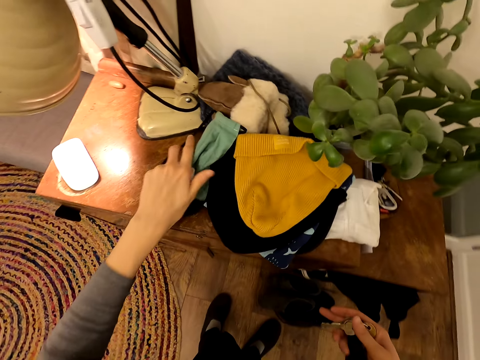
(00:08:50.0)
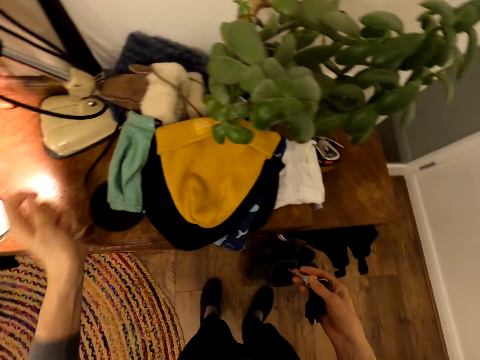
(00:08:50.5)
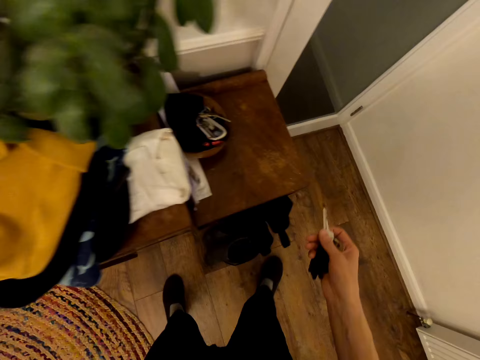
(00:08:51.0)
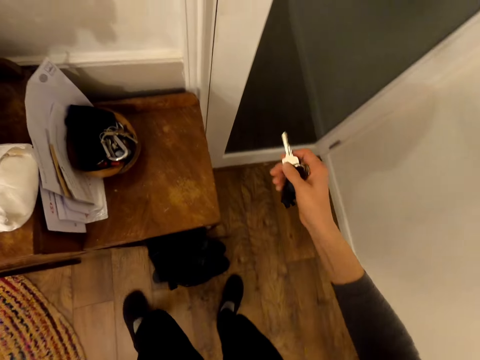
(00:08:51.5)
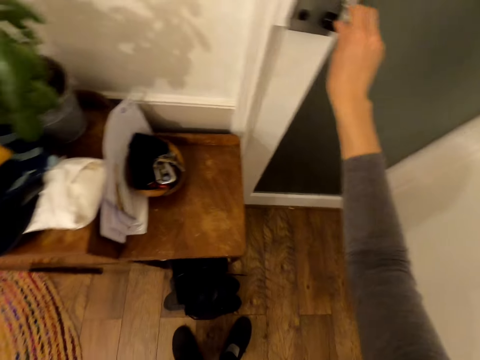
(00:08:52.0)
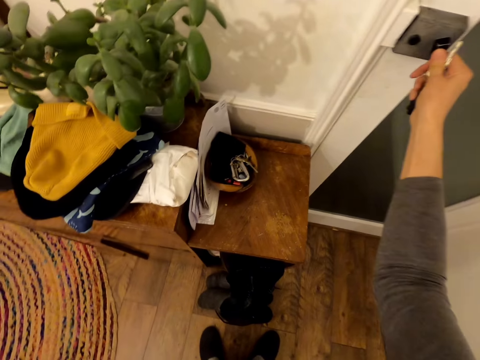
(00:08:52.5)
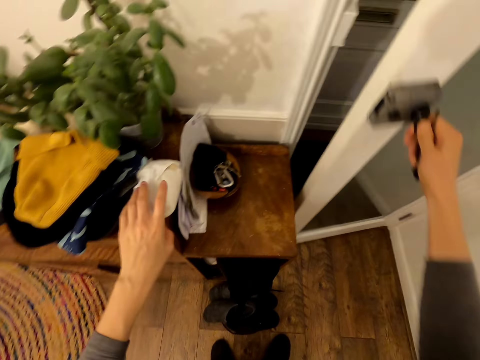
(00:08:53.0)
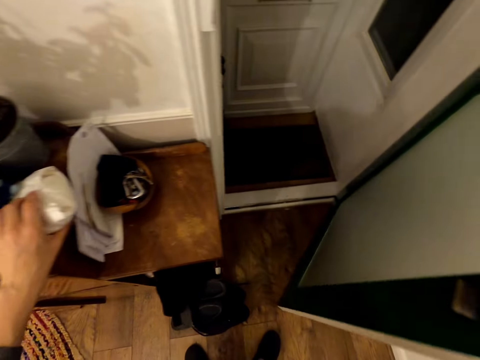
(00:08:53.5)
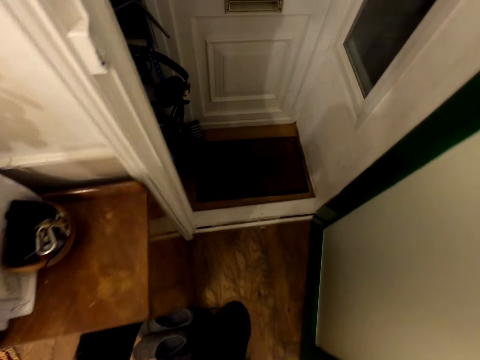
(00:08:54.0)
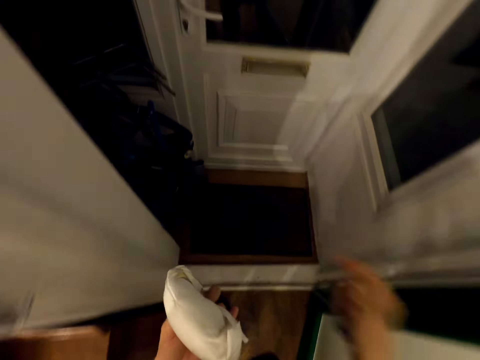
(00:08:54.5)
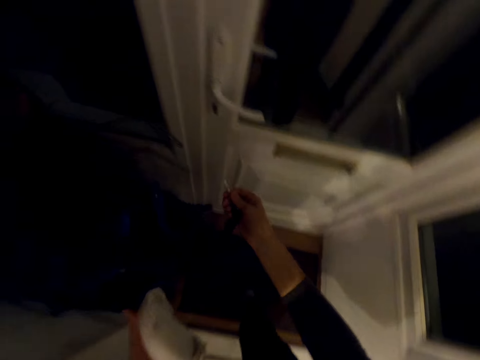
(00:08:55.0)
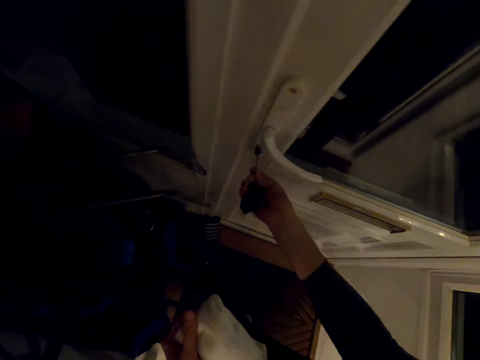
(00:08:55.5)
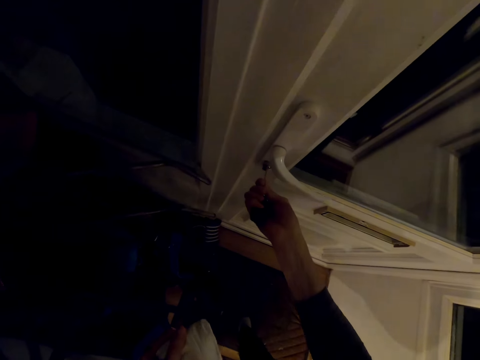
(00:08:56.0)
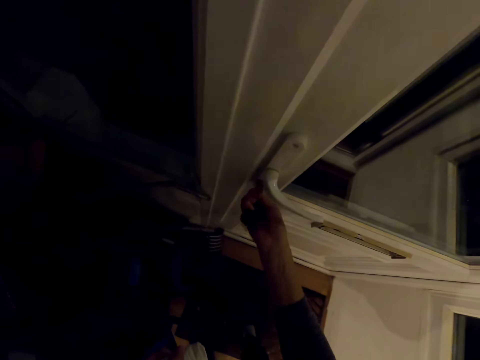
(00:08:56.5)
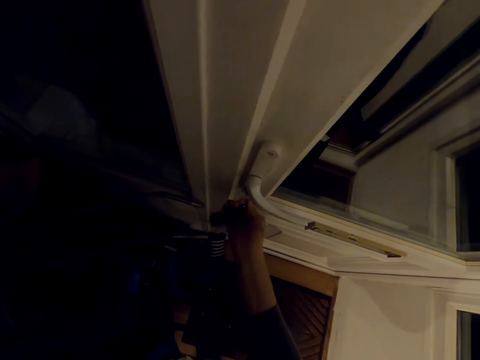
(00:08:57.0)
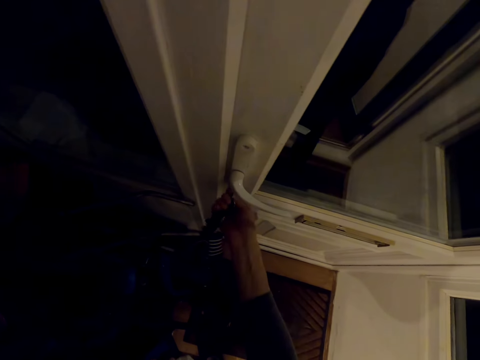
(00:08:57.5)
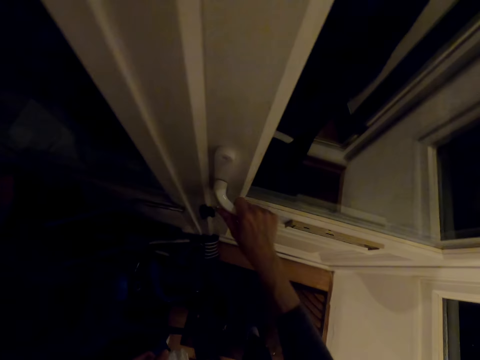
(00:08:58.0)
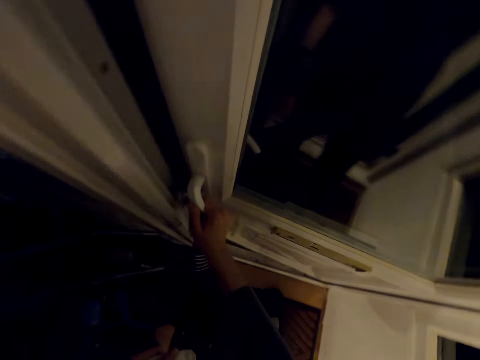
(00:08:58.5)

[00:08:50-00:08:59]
The camera wearer places the mask on the other side of the clothes. They unlock the door. They open the door. They open the door again. They unlock another door.

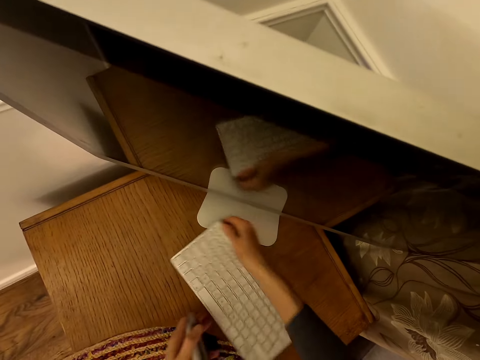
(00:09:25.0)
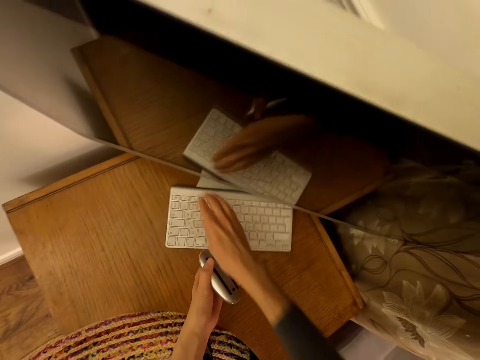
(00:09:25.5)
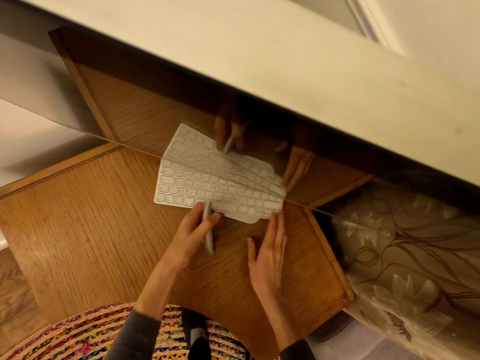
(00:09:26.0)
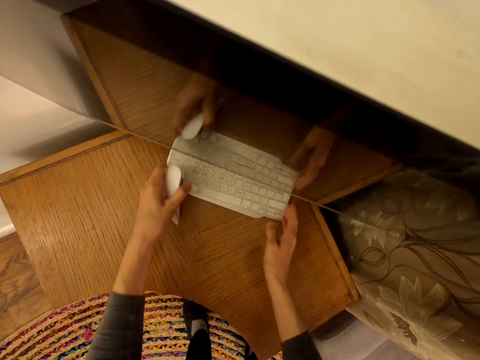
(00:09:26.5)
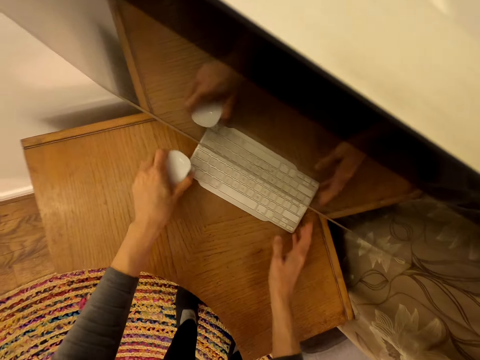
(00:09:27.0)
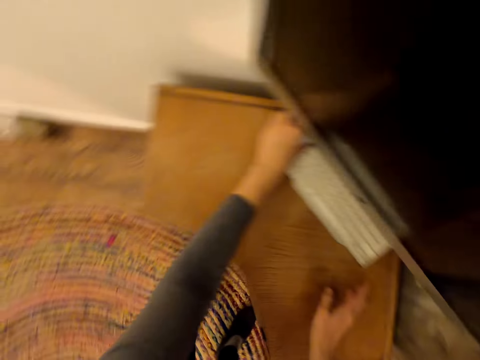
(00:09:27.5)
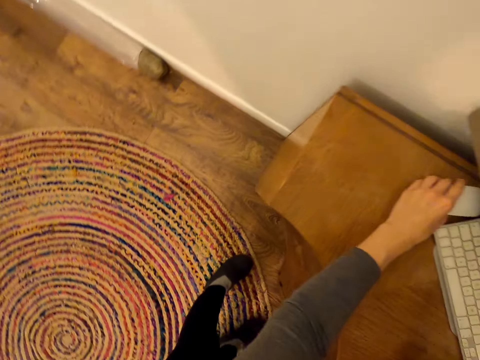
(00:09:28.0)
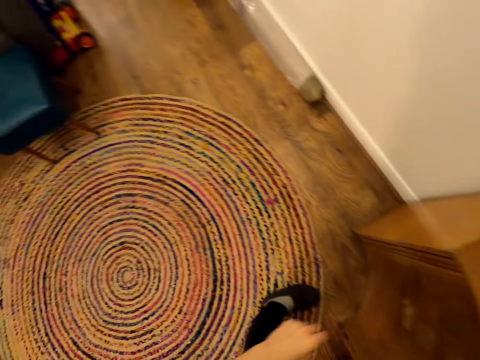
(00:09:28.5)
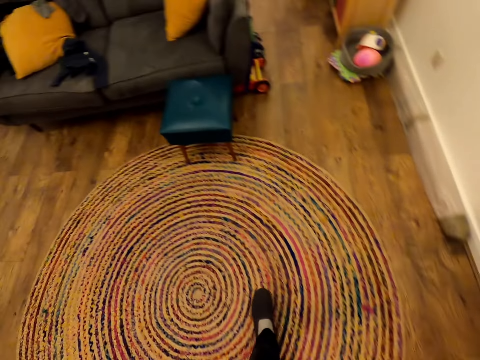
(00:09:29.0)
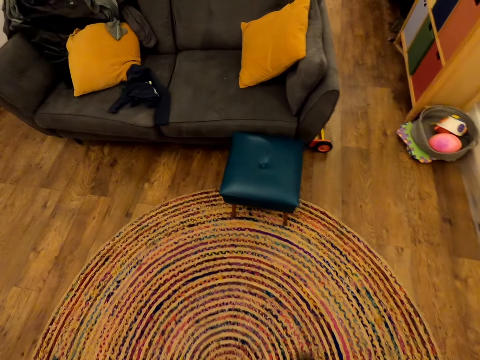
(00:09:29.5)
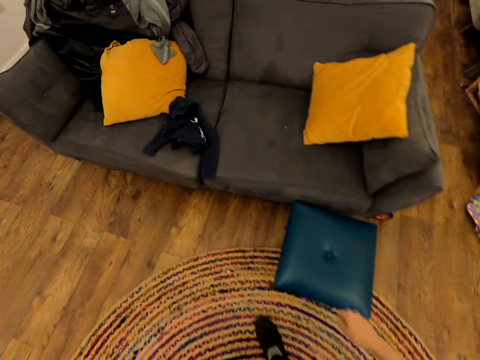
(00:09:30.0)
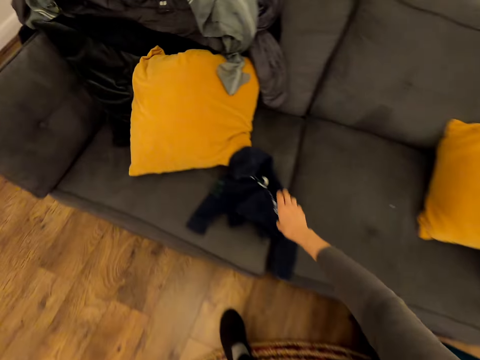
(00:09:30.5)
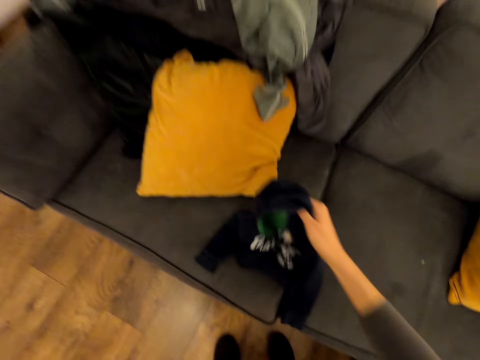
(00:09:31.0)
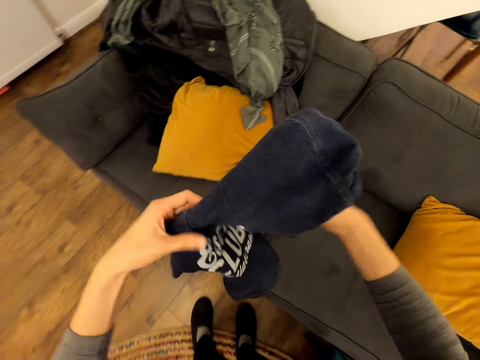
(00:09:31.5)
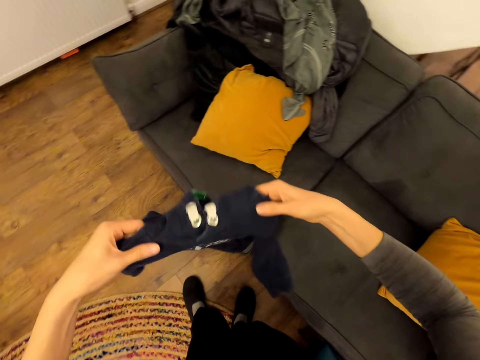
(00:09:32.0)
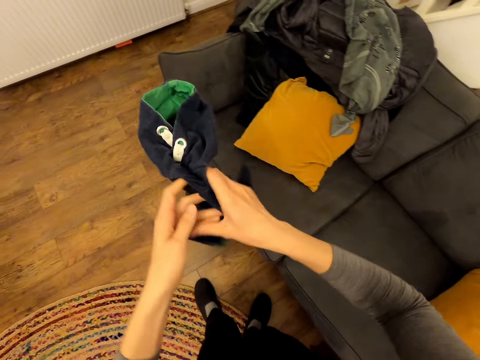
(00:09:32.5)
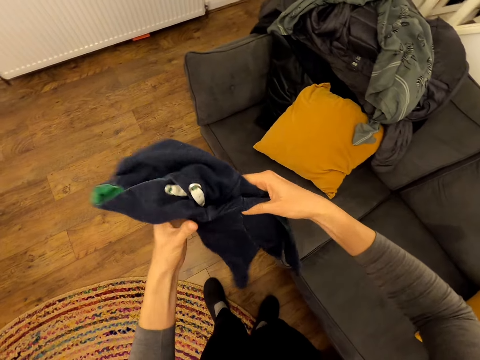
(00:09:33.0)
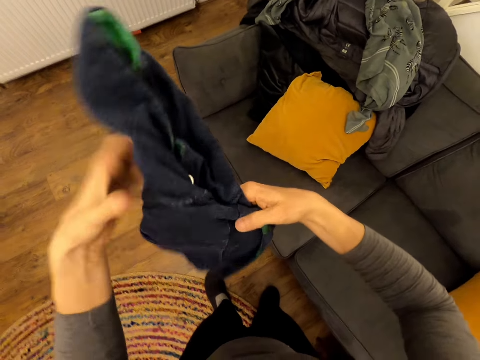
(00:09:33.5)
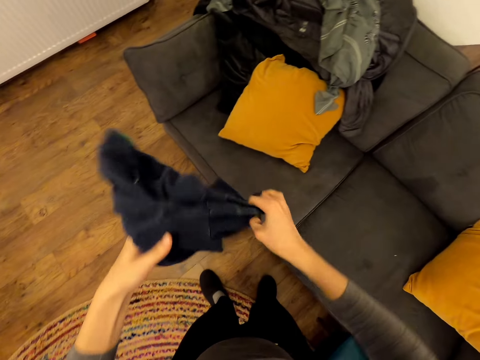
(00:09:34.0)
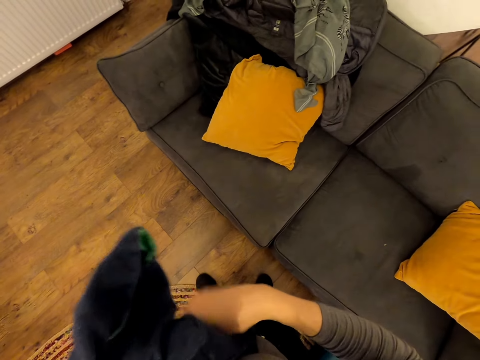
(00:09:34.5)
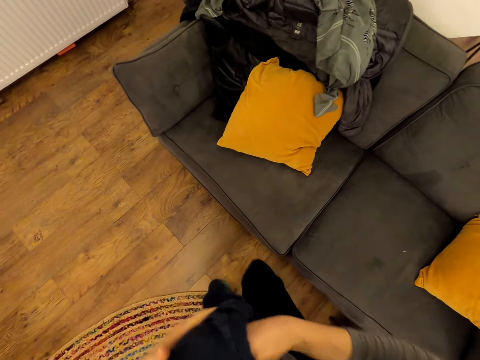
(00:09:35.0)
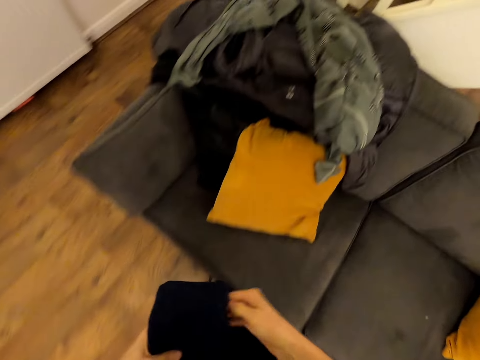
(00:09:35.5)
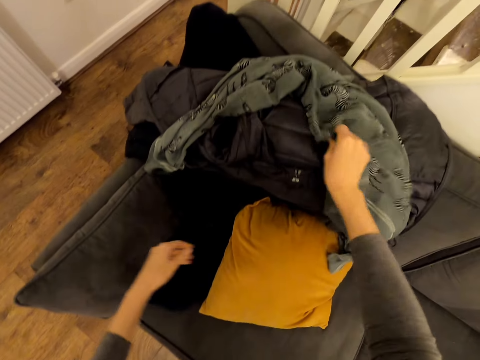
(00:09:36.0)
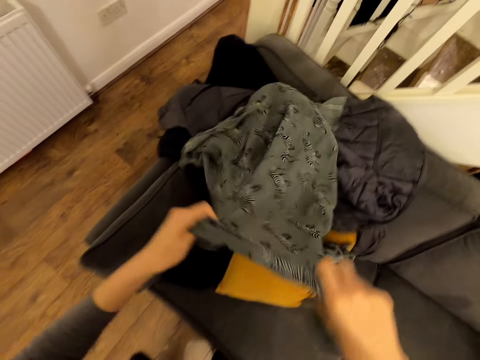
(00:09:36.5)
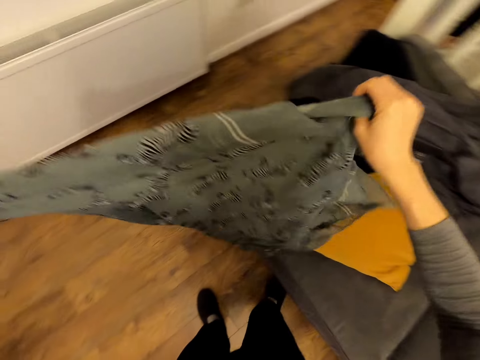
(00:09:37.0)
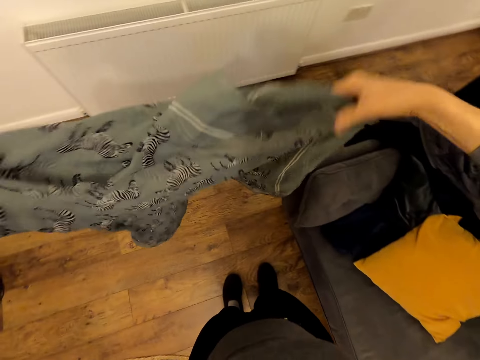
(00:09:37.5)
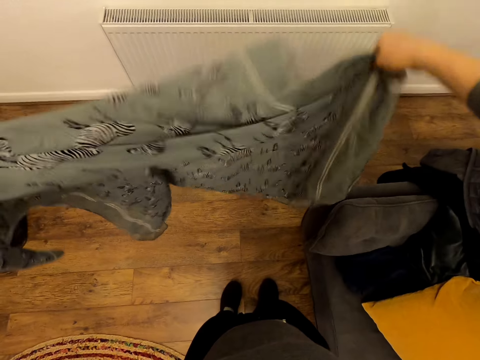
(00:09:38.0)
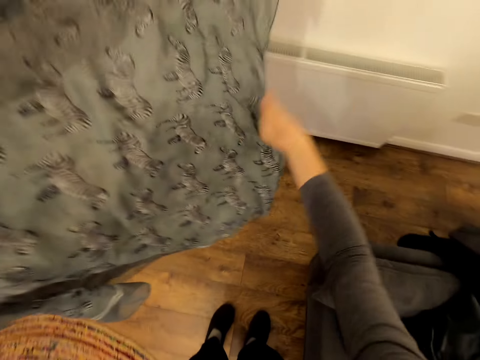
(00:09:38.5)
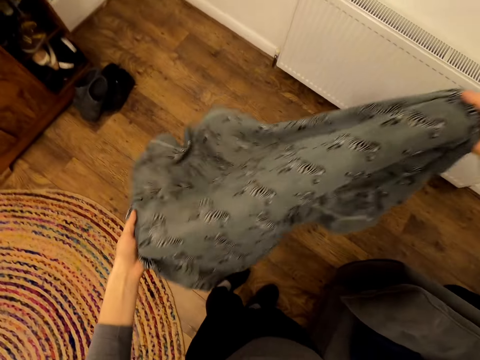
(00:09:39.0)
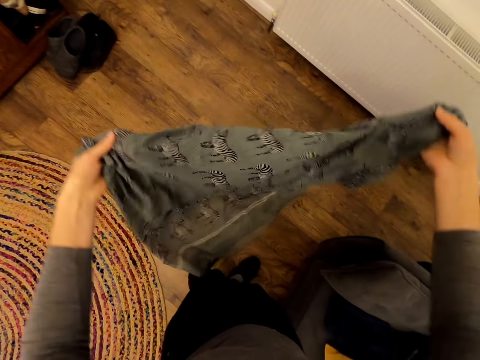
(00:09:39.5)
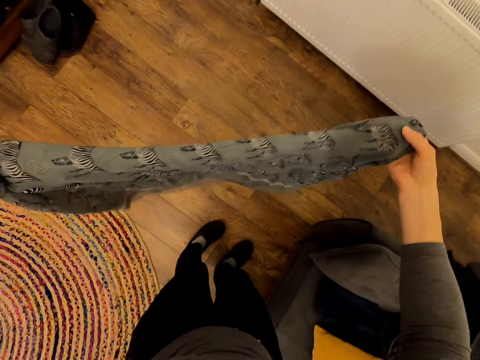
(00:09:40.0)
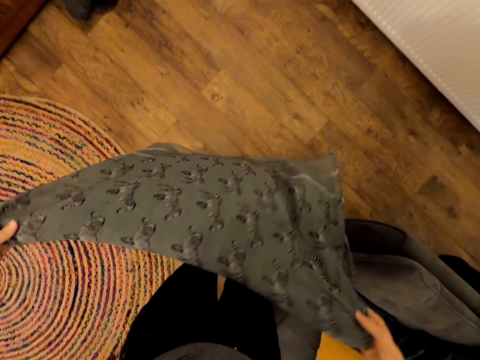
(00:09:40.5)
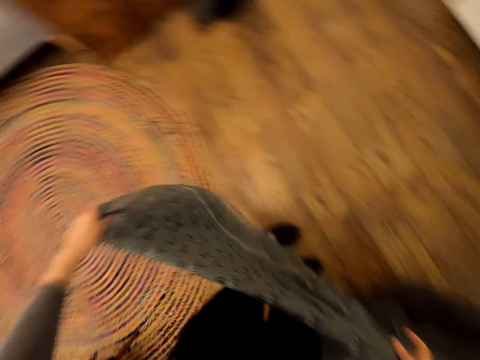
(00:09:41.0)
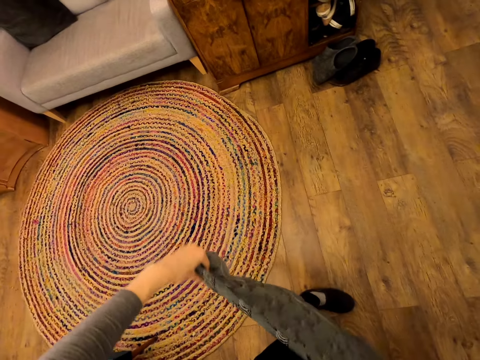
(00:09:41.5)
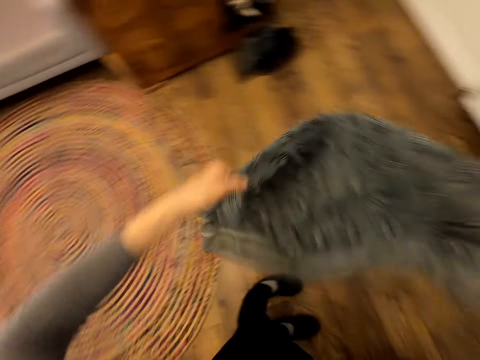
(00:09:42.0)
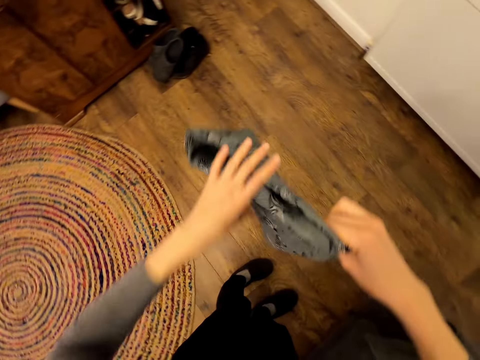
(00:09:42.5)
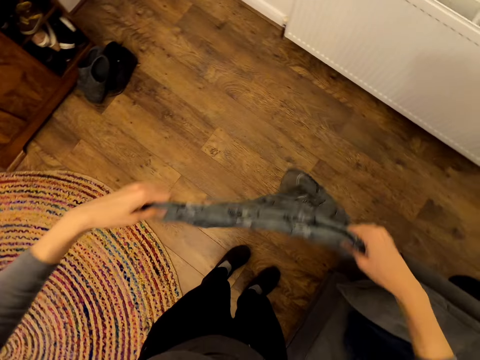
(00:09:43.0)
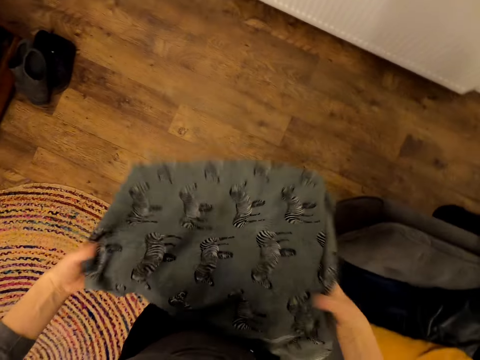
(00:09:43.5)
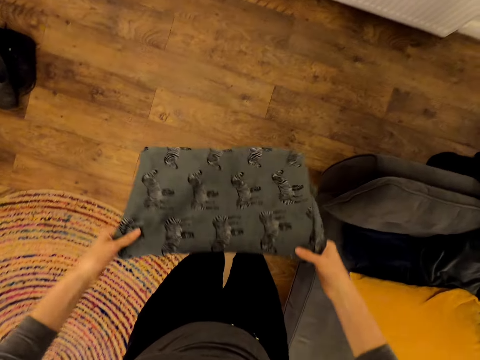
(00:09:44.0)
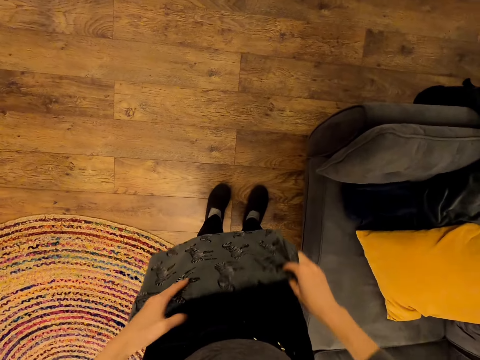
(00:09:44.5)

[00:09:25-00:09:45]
The camera wearer puts the keyboard under the monitor. They place a mouse on the table. They walk in the room towards the couch. They pick up a sweater. They fold the sweater. They hold the cloth. They pick up the cloth. They fold the cloth.
